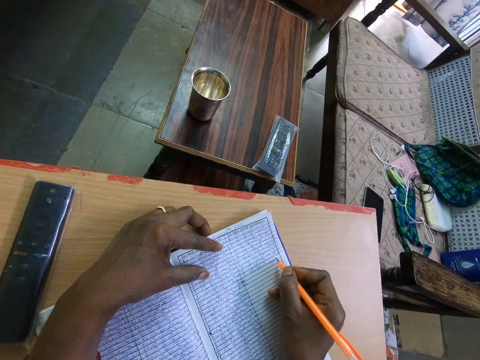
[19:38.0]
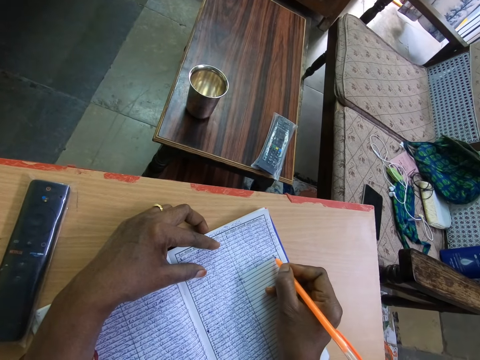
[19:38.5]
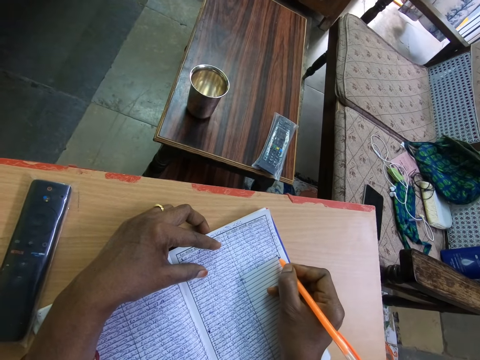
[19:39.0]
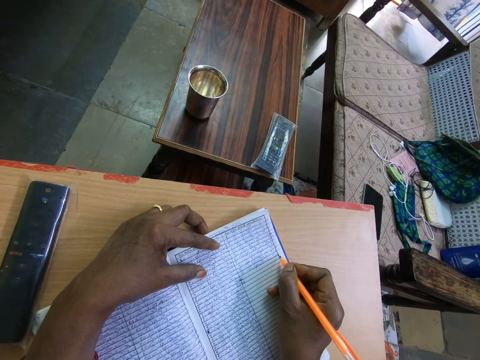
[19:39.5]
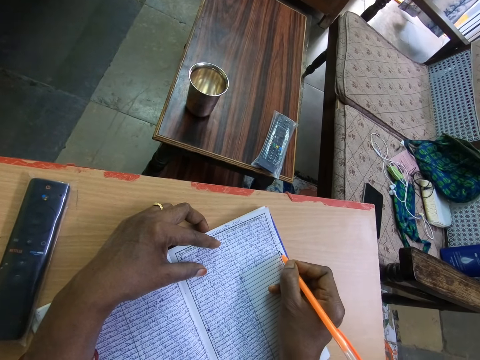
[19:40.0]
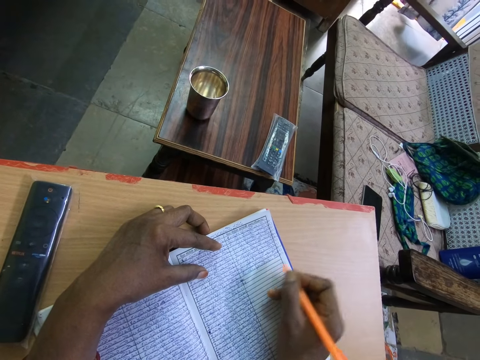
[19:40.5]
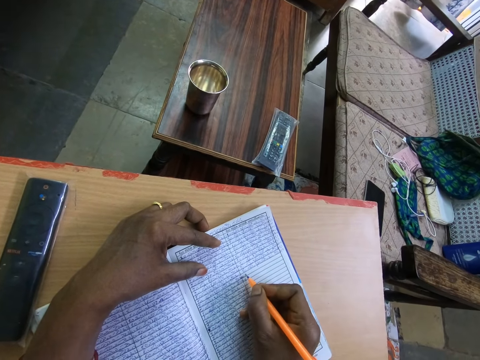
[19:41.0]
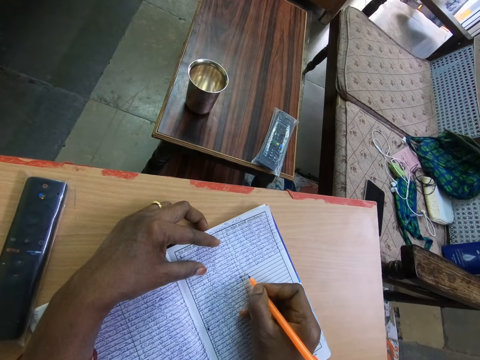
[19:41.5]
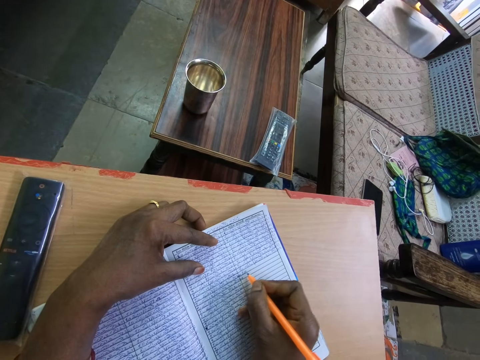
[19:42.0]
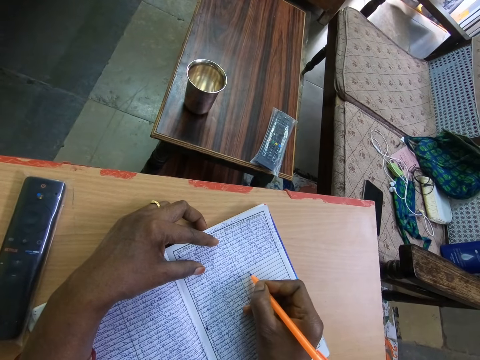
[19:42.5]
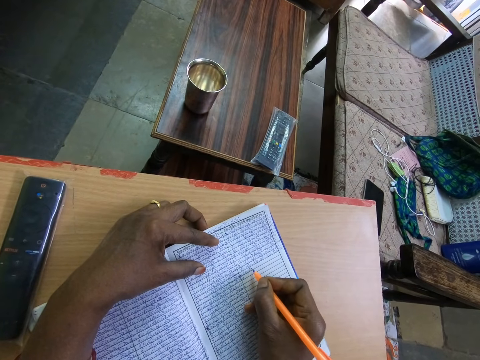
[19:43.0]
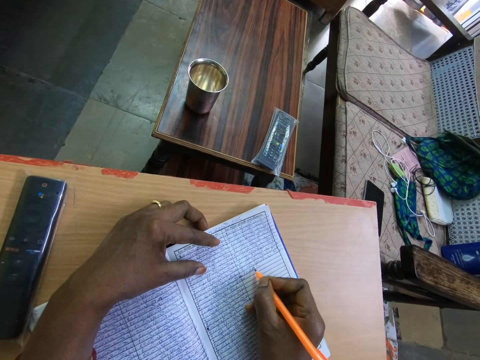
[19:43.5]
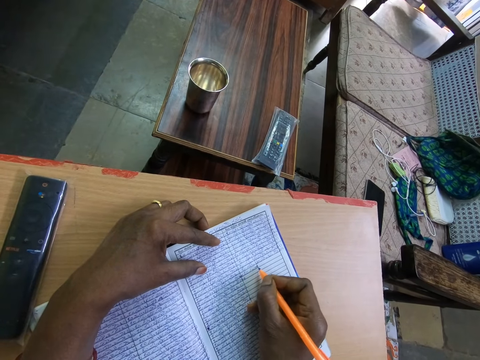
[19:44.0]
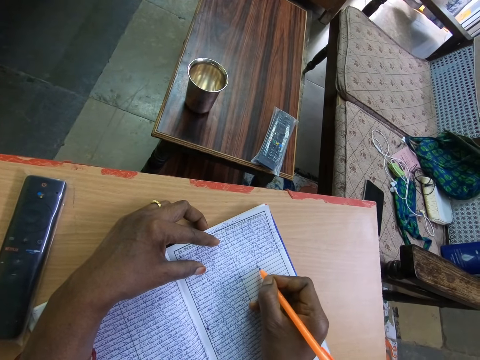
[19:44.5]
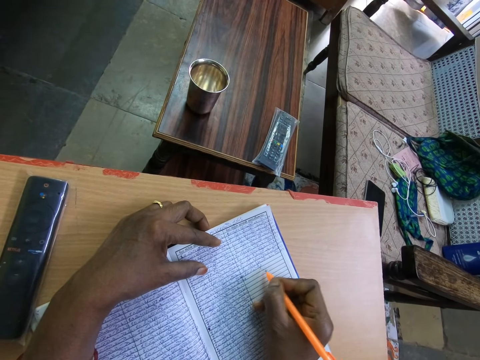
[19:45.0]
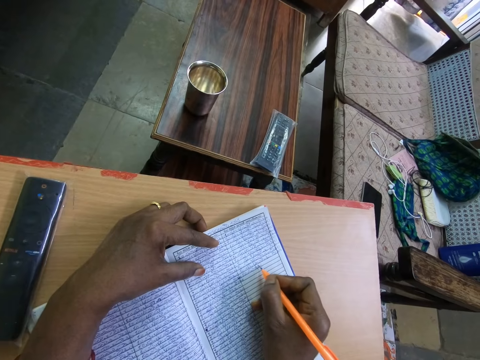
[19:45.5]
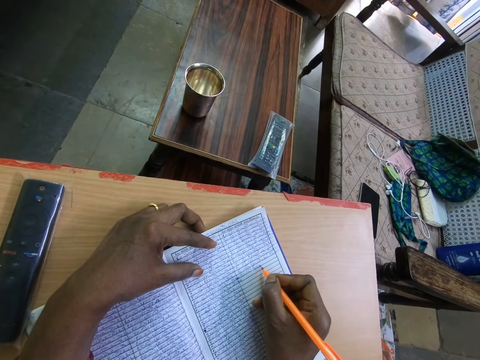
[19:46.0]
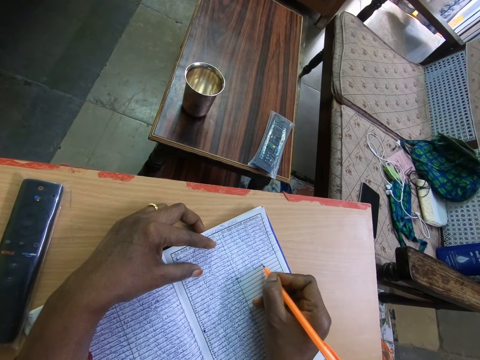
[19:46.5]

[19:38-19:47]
The camera wearer stops. They adjust a pen on a book. They write on the book with the pen.

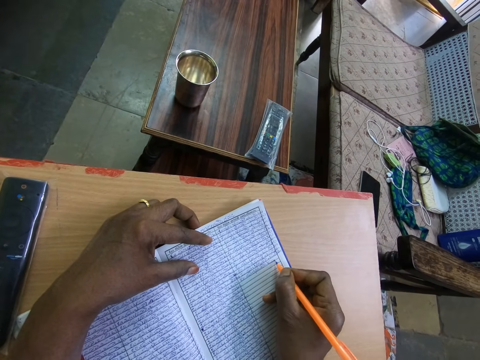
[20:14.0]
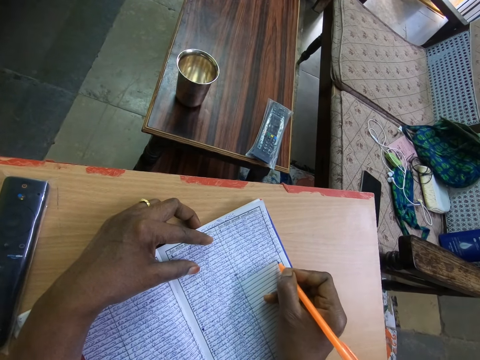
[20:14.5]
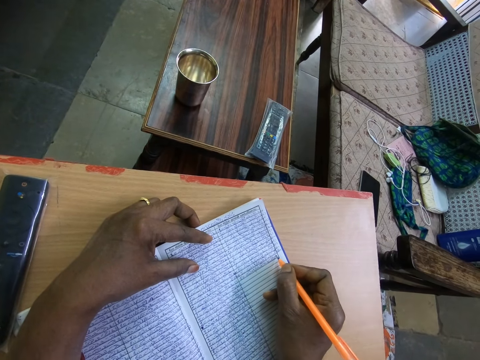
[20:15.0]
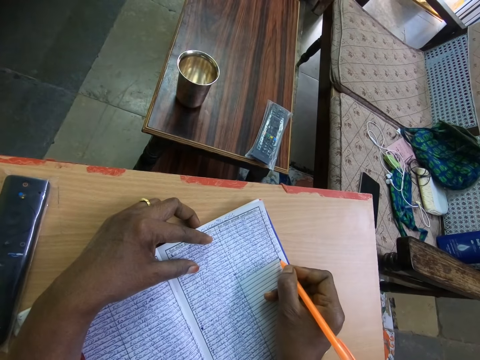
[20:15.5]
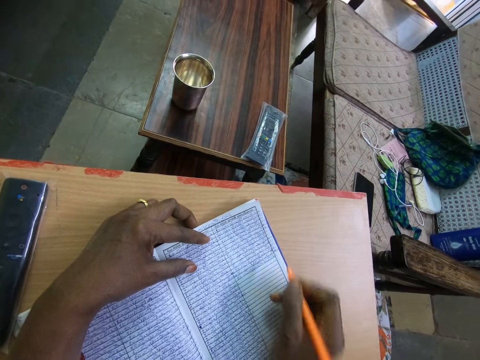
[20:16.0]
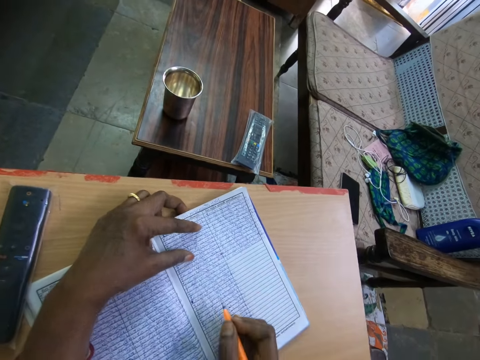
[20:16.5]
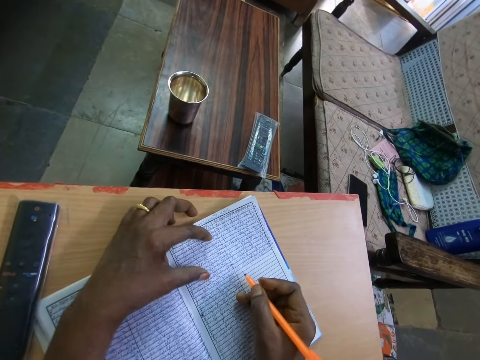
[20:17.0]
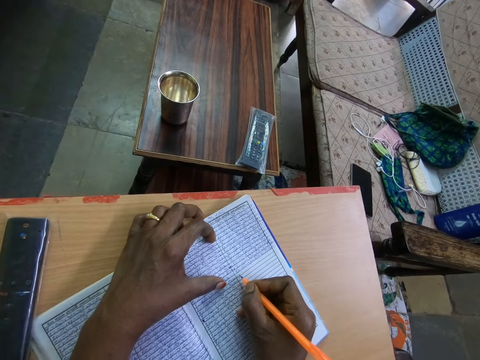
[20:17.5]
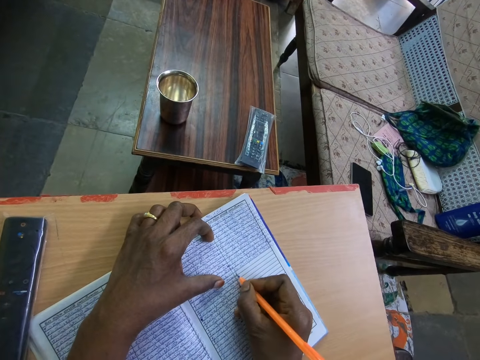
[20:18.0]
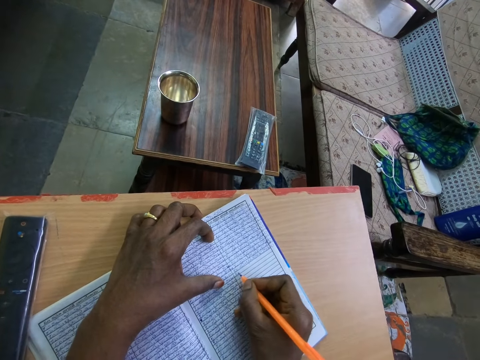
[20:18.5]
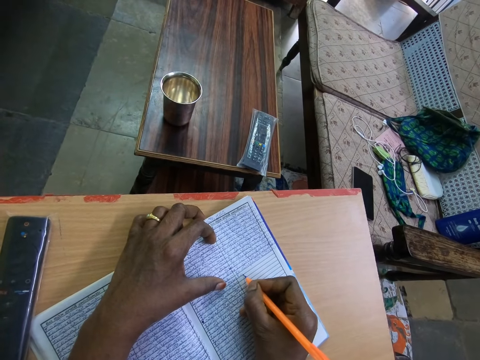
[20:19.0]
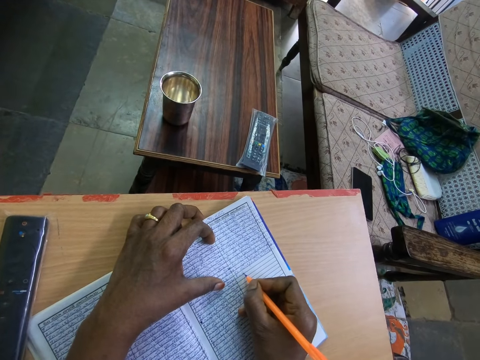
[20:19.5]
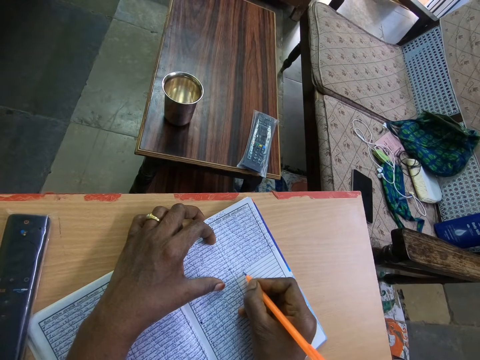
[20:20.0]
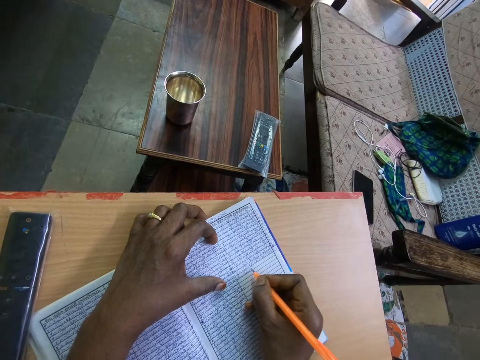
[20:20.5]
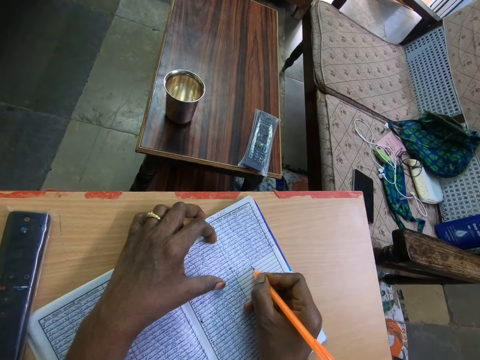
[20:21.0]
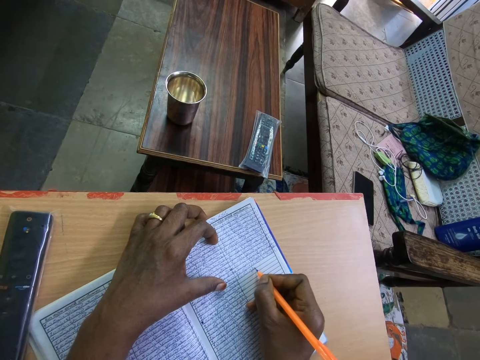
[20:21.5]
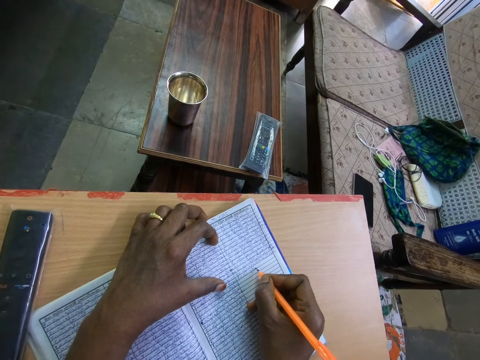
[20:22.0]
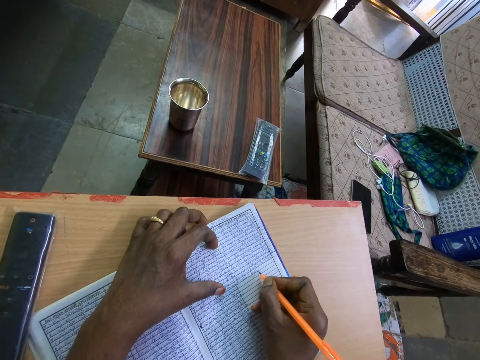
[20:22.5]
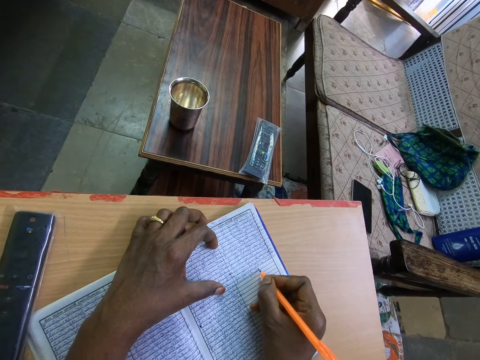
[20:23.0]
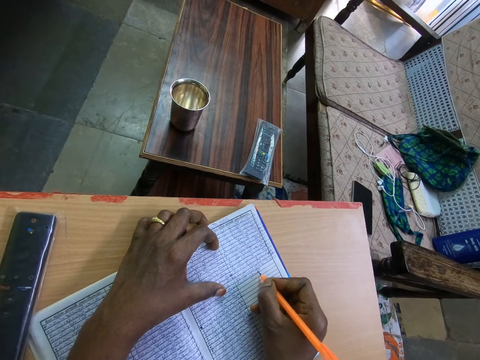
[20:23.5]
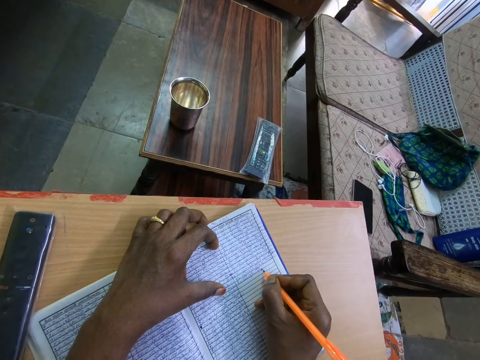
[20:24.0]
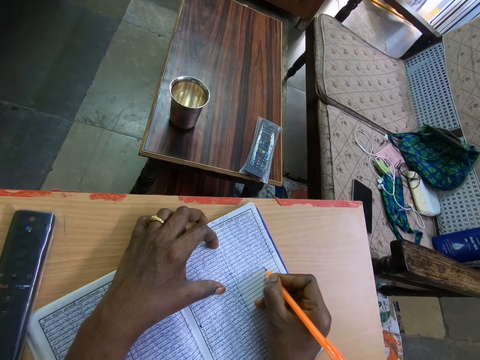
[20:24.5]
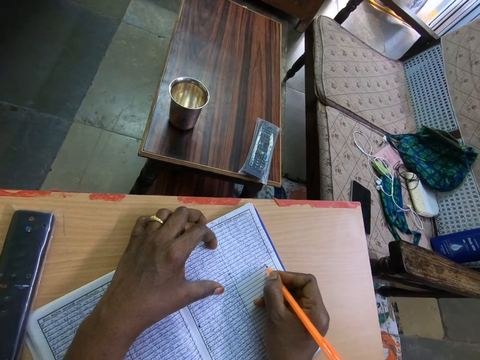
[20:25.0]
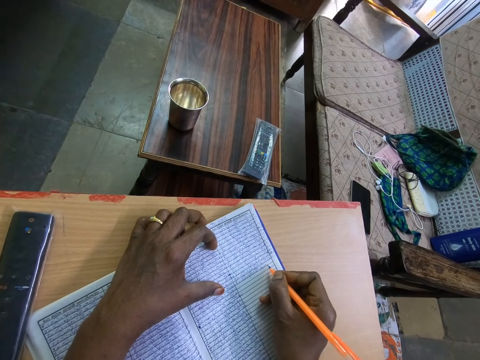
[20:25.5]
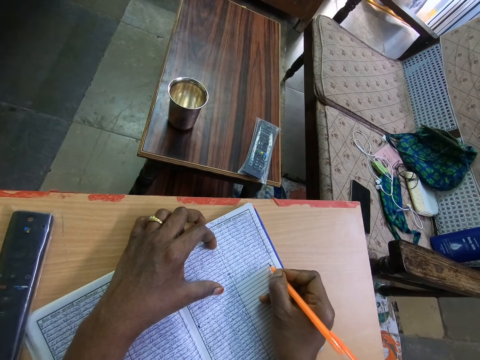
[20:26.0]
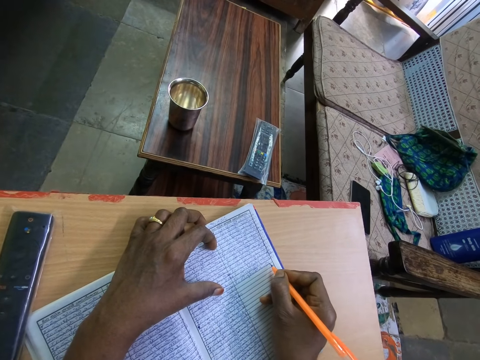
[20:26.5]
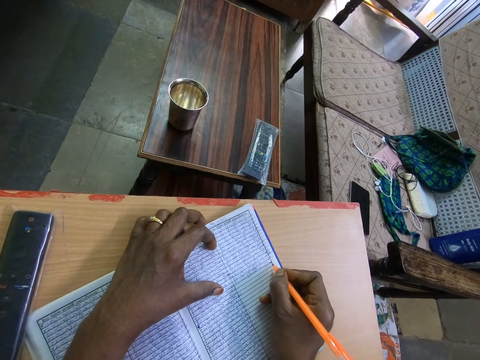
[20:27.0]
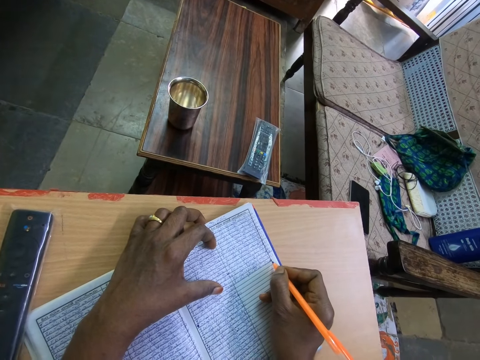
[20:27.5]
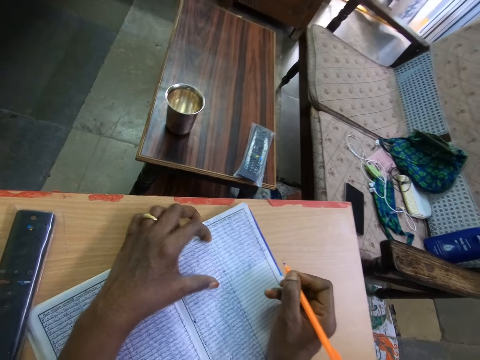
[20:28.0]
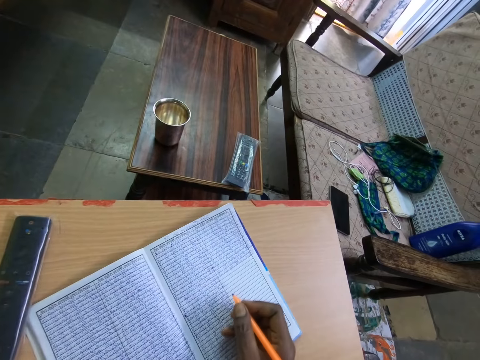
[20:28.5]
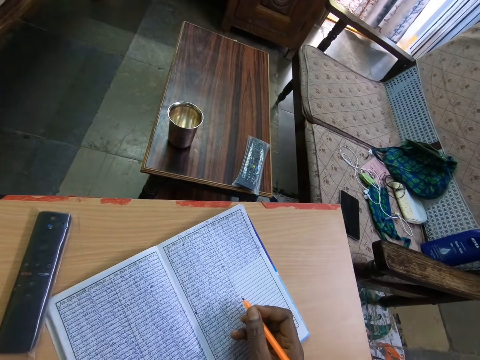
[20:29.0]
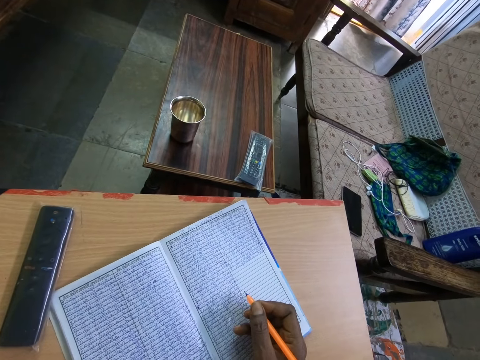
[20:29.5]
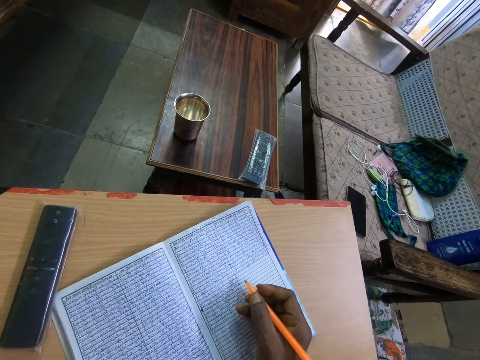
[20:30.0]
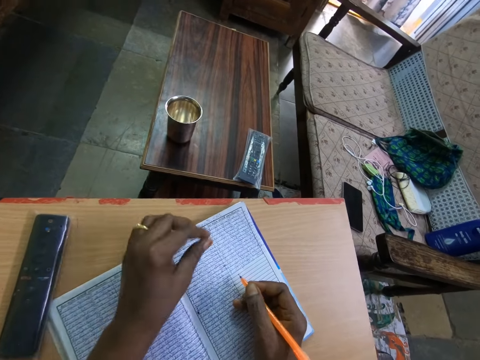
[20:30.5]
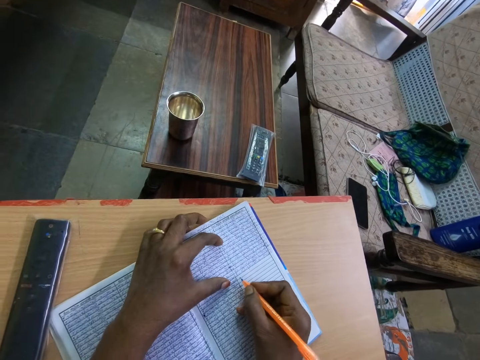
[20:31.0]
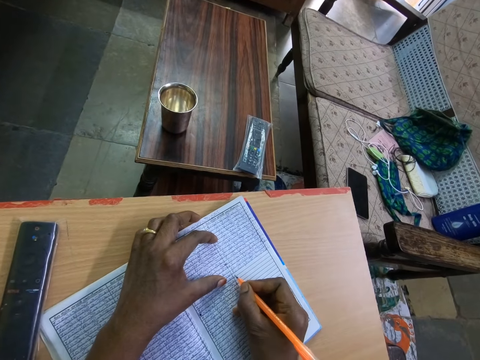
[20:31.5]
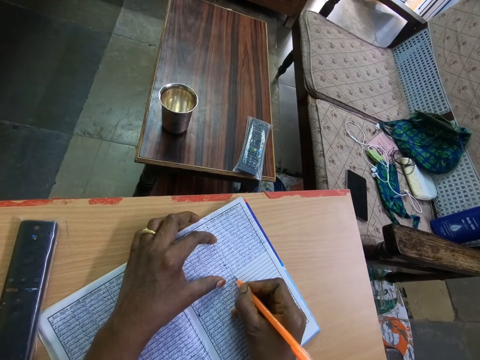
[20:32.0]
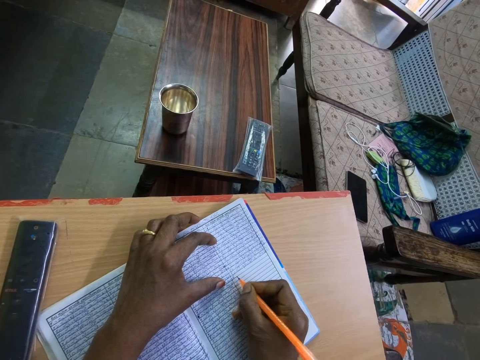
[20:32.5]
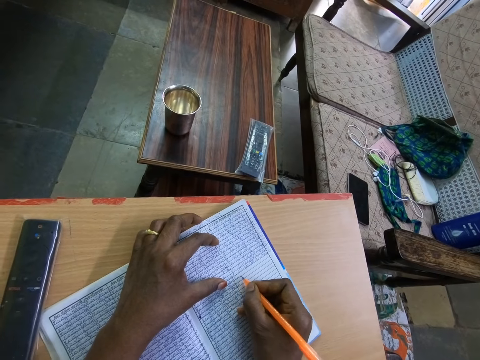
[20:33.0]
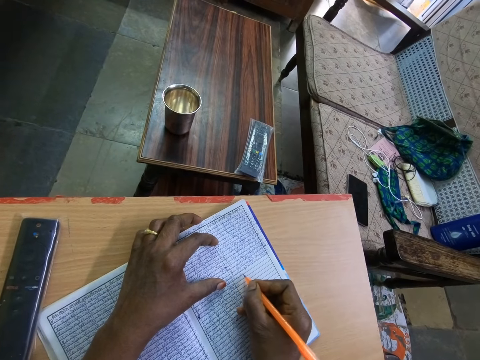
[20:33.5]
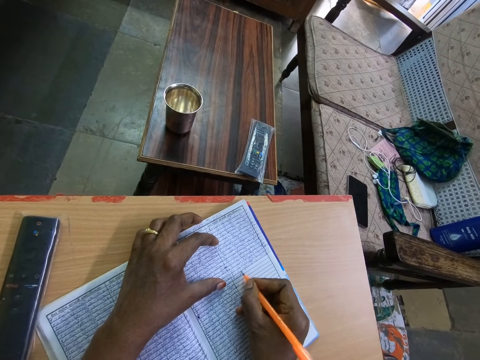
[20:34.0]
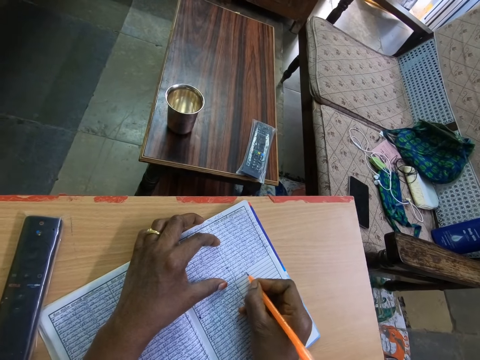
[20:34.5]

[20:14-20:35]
The camera wearer stops. He adjusts a book on a table. He adjusts a pen on the book. He adjusts his left hand. He writes on the book with the pen. He stops. He raises his left hand towards his face. He removes his left hand from the book. He does something. He adjusts the pen in his hand. He places his left hand on the book on the table. He writes on the book on the table with the pen in his right hand.
